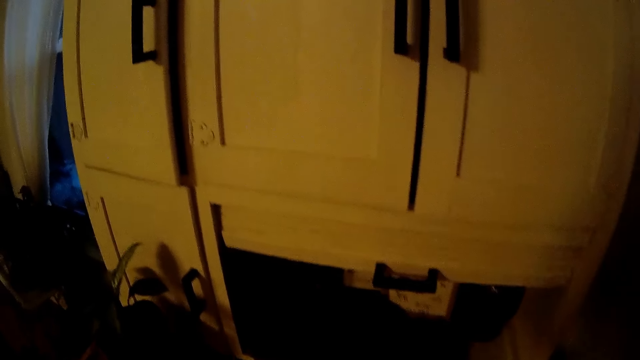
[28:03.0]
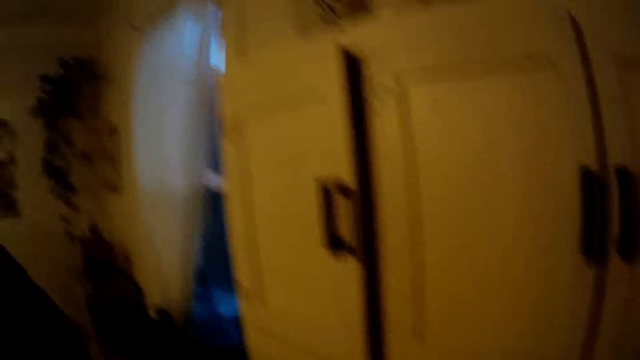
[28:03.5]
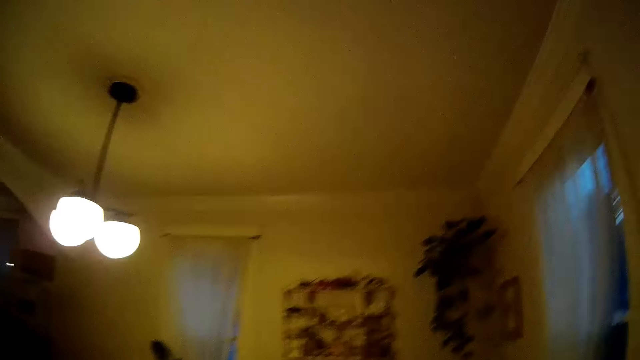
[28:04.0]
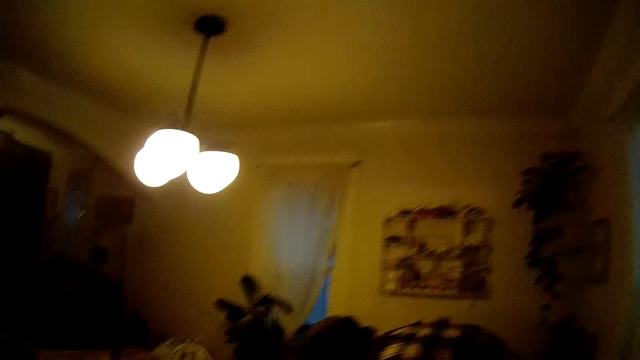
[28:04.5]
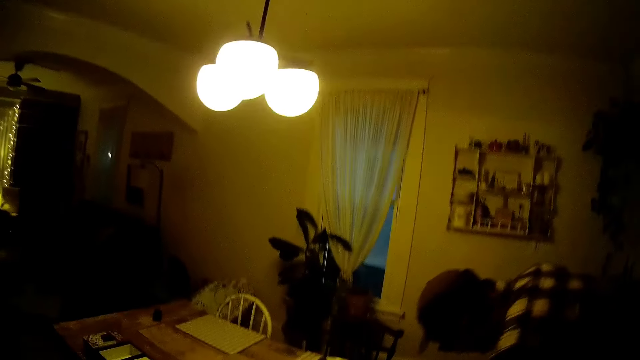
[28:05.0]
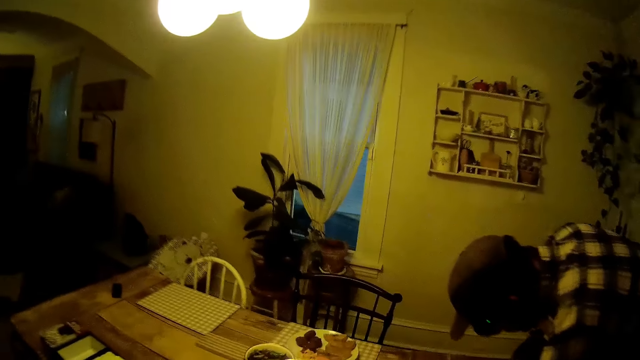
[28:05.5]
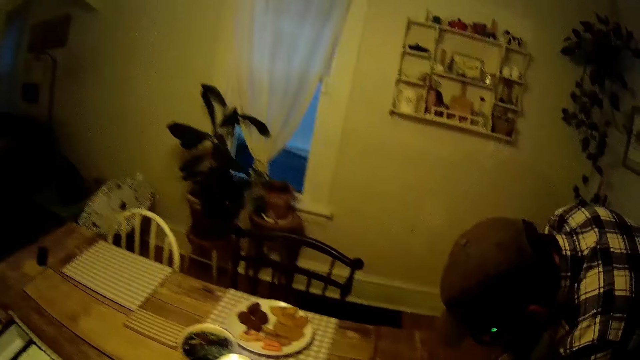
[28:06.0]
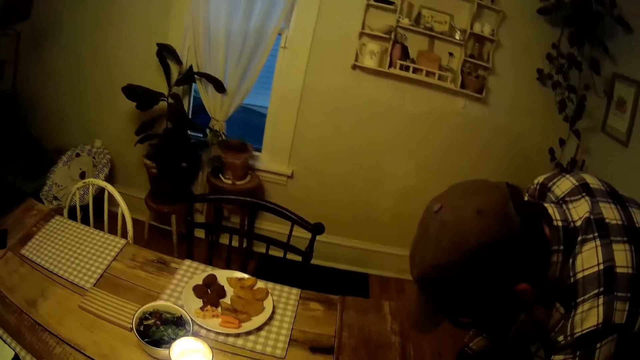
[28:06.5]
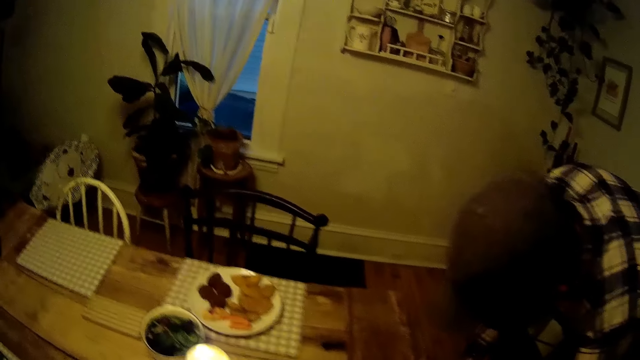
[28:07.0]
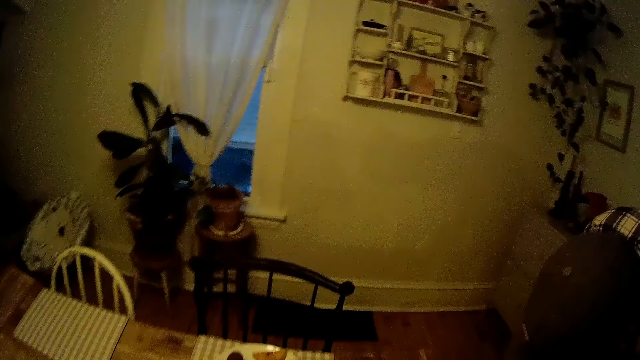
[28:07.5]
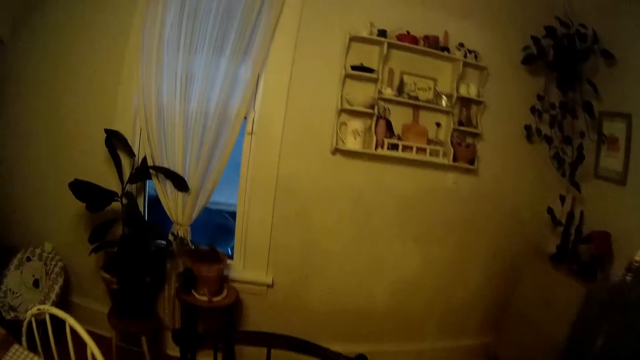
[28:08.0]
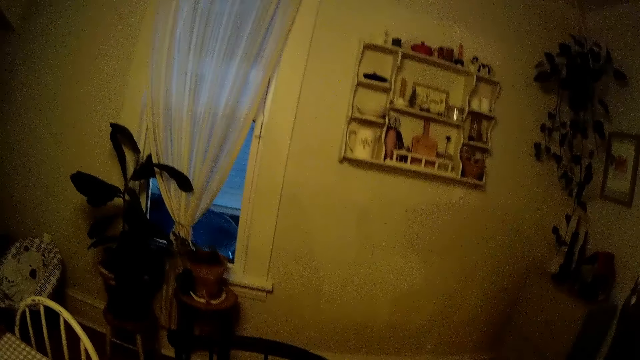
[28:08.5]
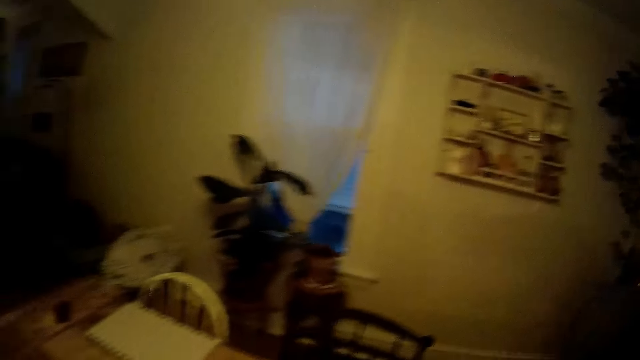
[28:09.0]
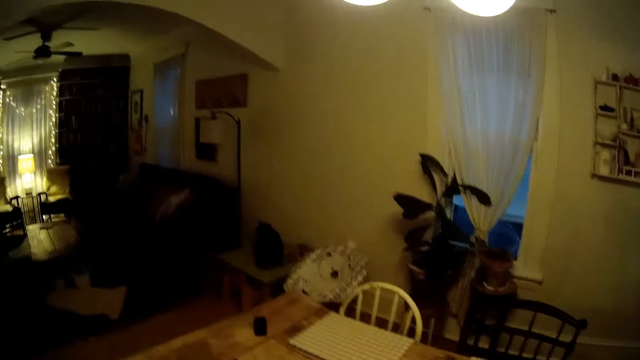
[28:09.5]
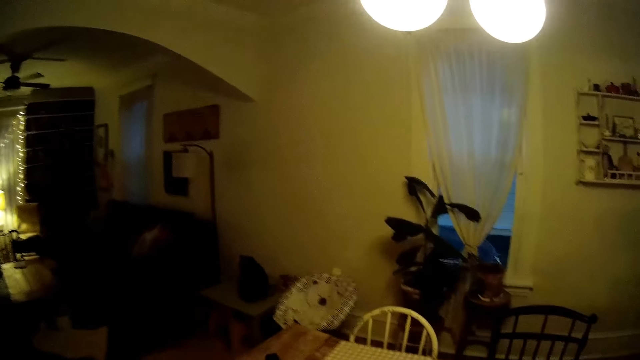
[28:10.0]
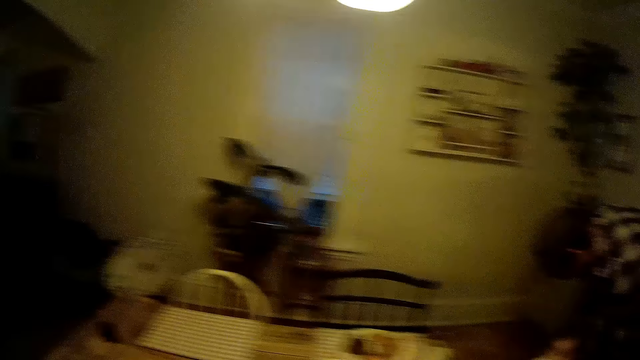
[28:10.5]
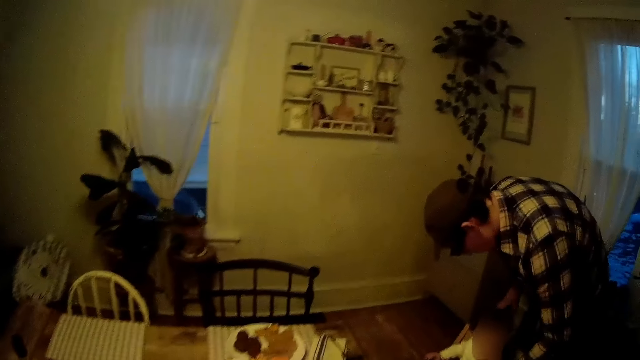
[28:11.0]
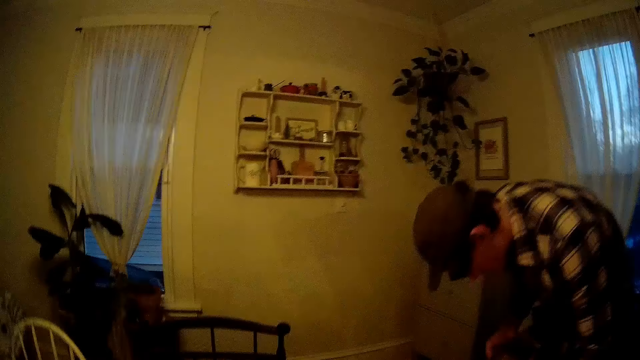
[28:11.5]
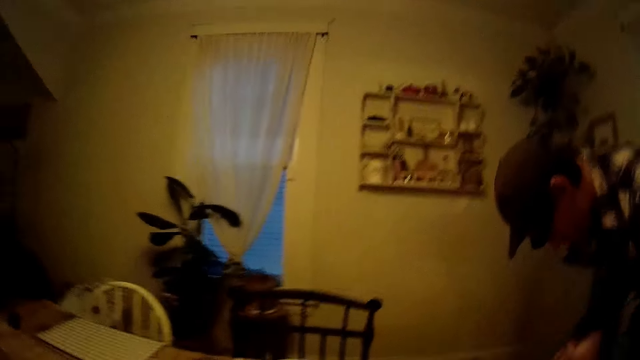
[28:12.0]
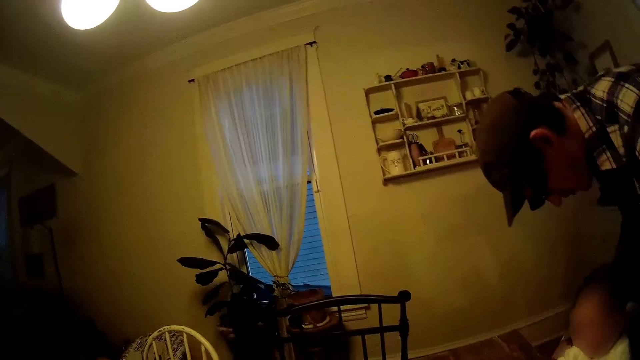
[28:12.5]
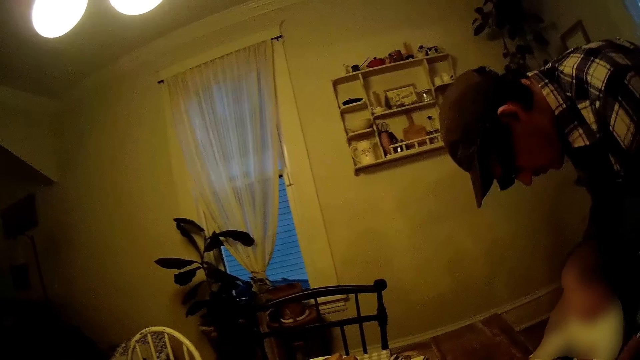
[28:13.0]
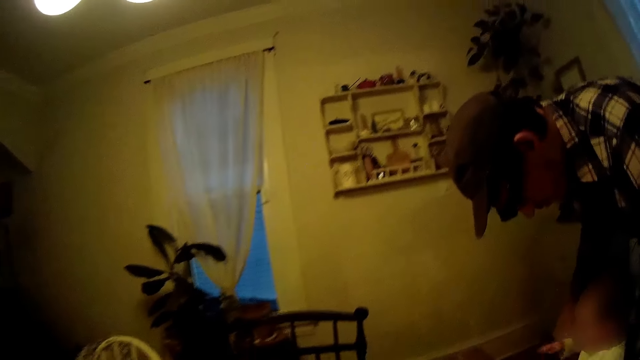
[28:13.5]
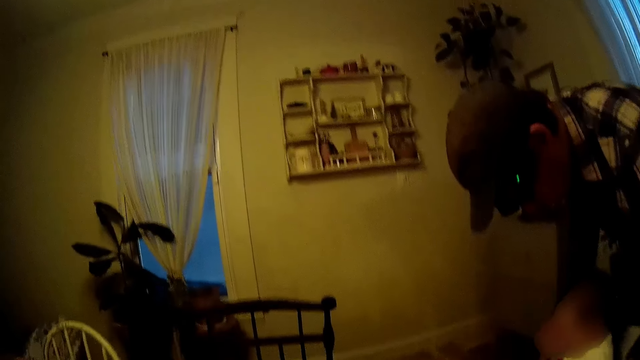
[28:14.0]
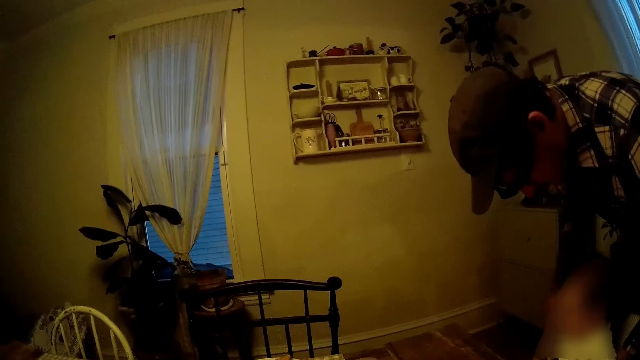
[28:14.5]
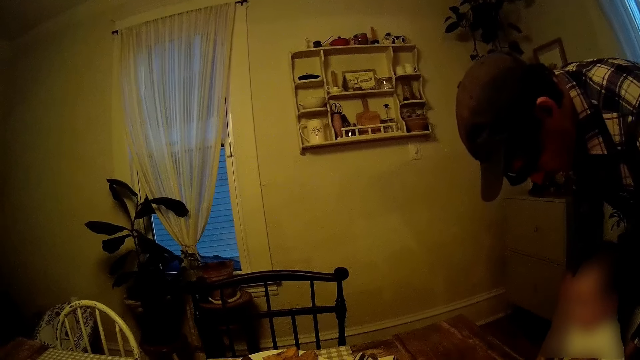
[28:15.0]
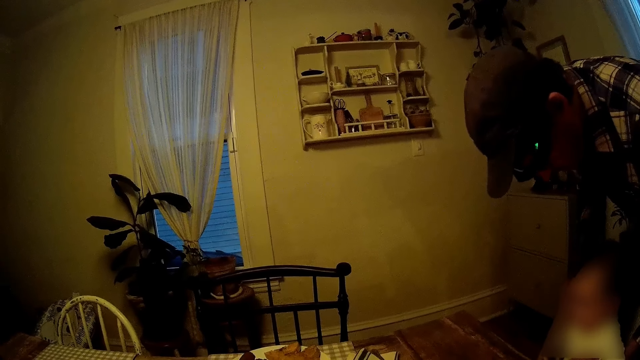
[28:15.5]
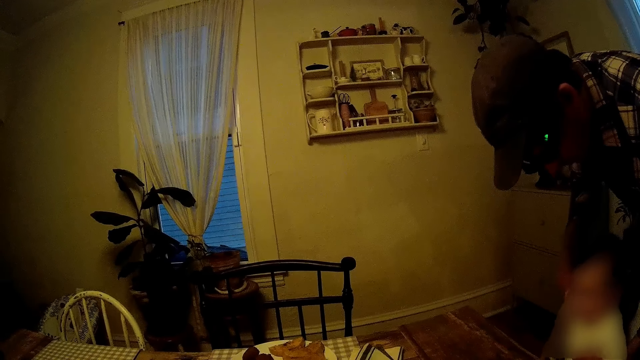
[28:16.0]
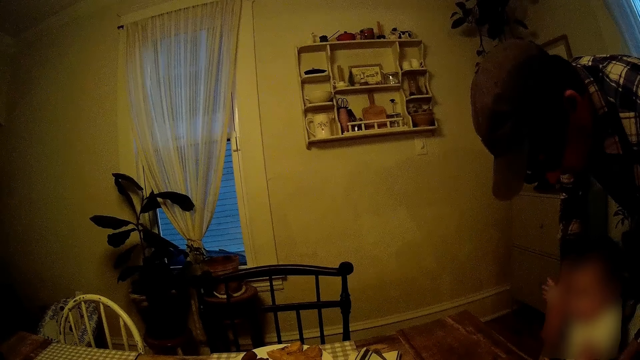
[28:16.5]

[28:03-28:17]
A man stands on the floor. The camera wearer walks on the floor. They stand on the floor. The man interacts with the baby.

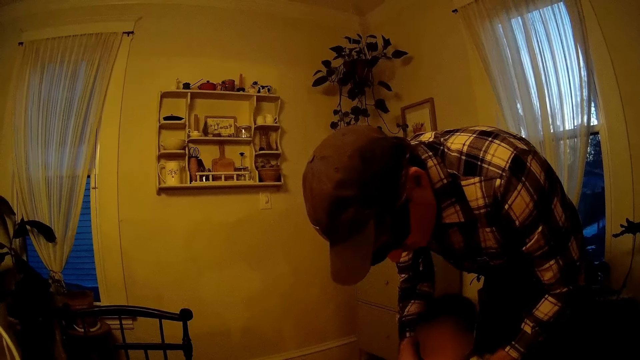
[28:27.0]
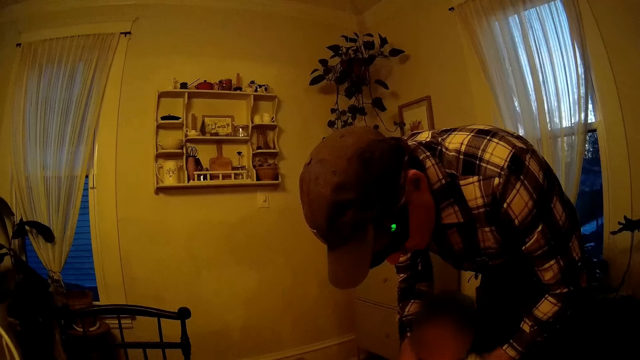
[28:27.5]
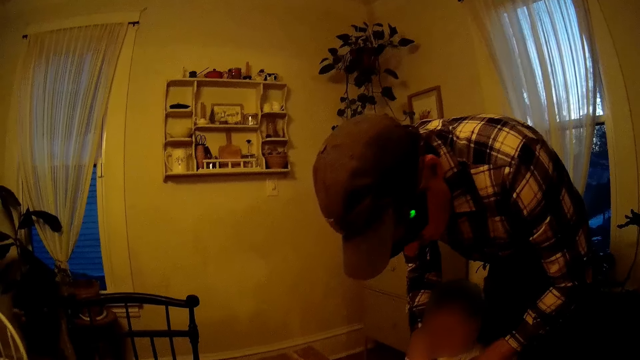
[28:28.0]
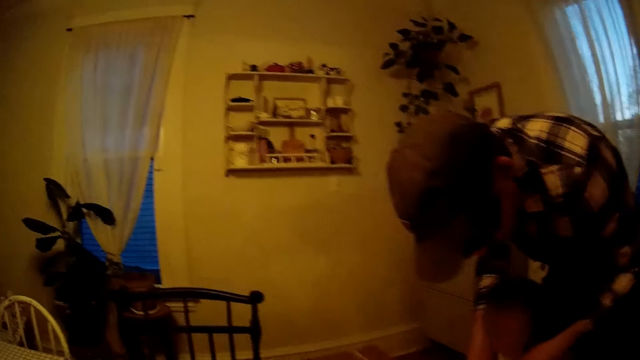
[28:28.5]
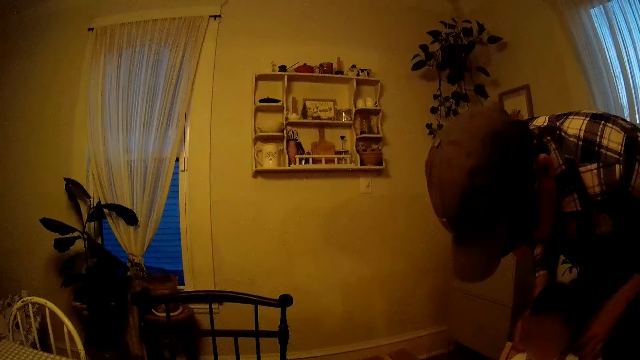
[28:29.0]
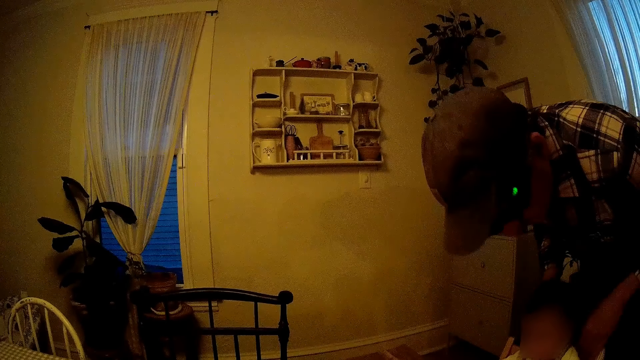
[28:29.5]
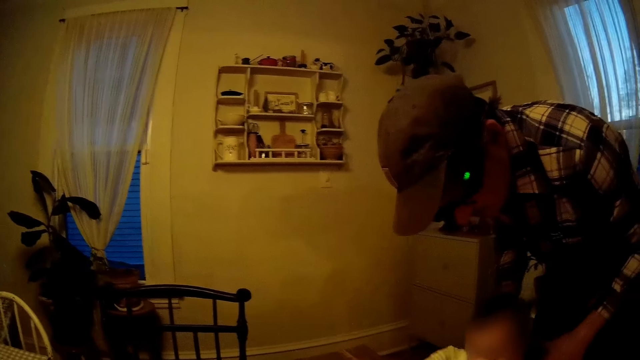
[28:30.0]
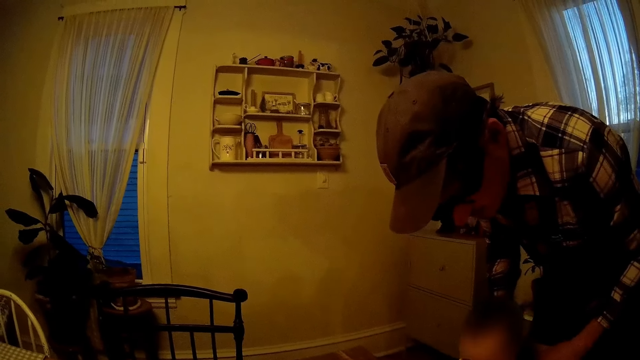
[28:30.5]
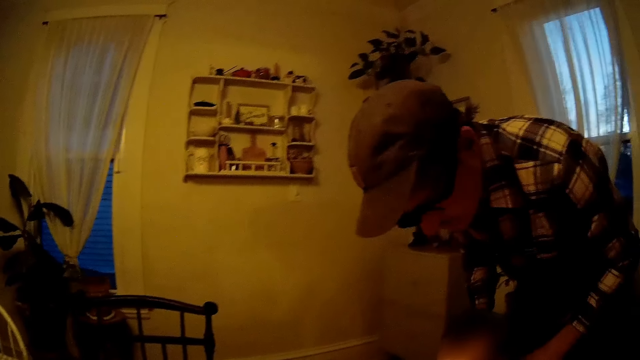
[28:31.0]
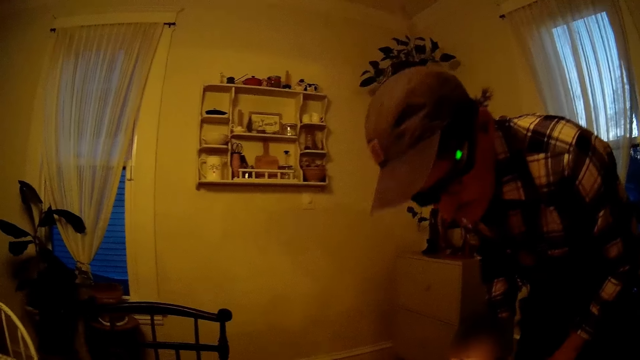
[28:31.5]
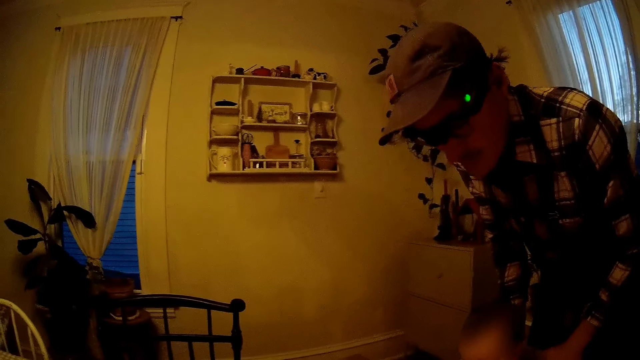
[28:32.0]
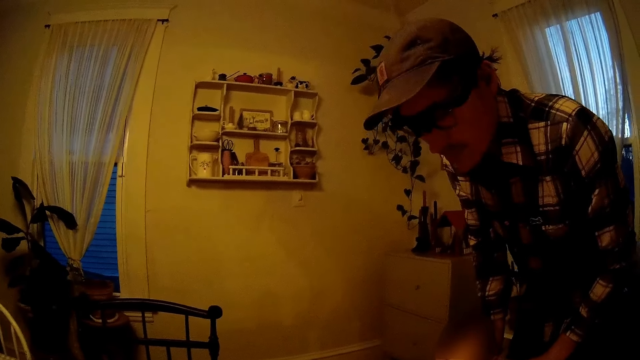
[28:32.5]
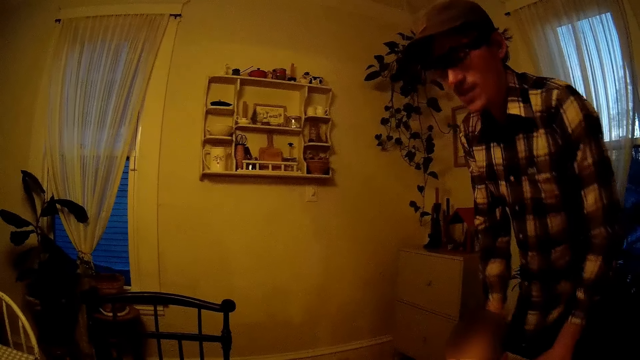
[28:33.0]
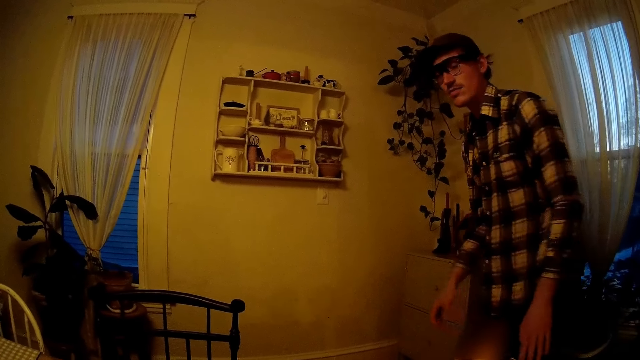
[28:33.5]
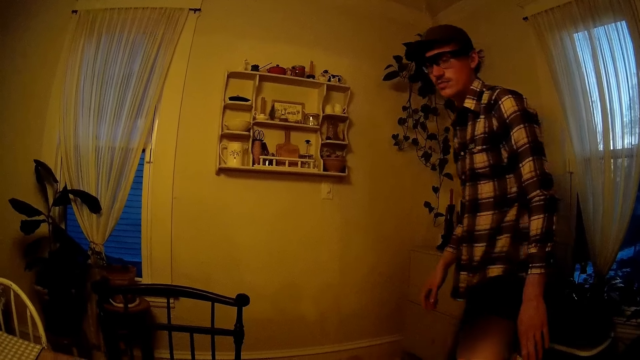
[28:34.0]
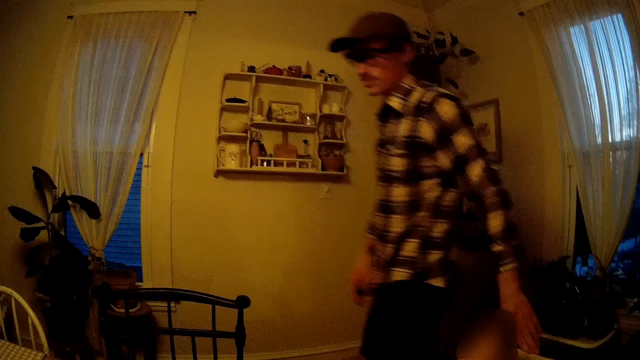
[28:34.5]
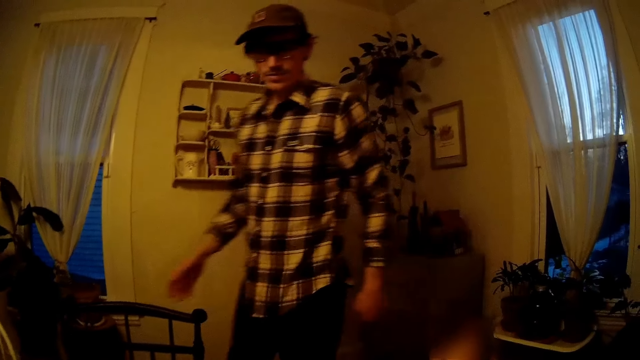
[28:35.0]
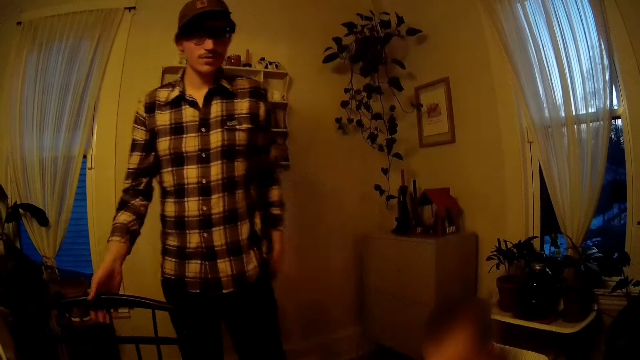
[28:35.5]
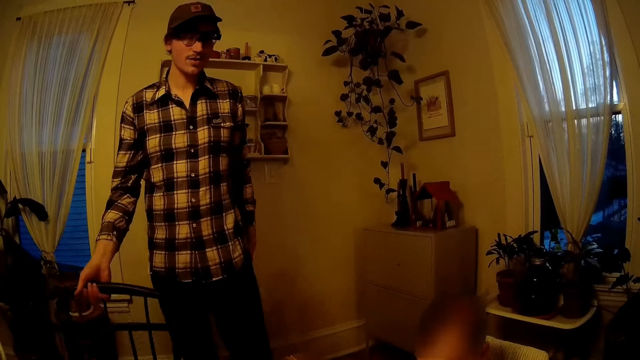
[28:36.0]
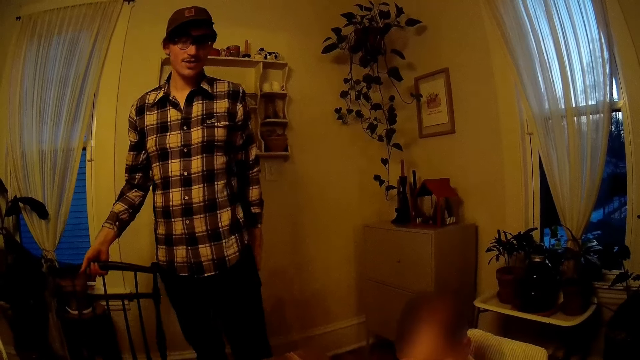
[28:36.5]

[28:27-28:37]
The camera wearer converses with a man. The man walks on the floor and pulls the chair on the floor with his right hand.
